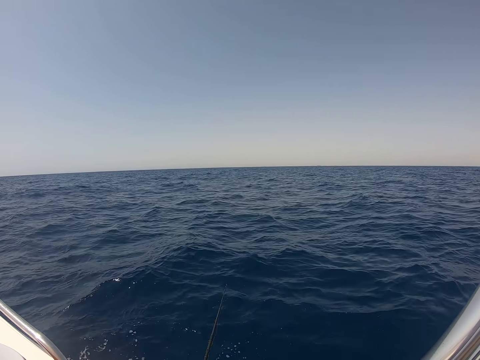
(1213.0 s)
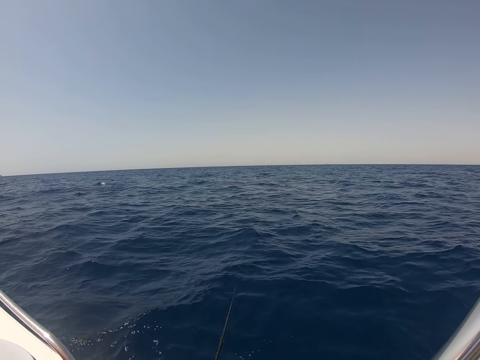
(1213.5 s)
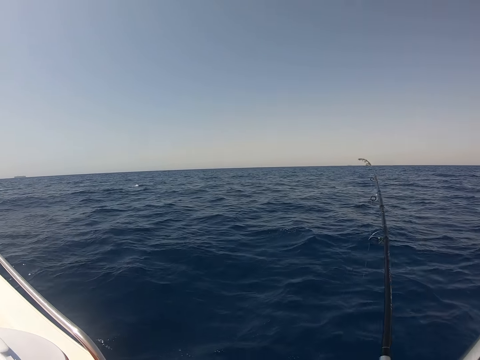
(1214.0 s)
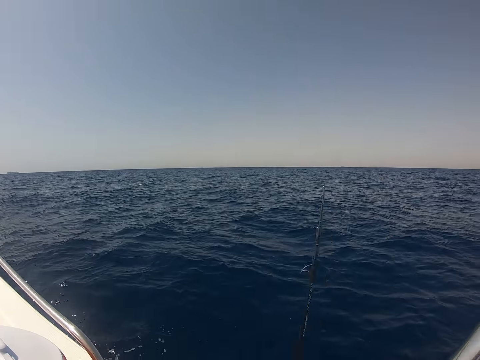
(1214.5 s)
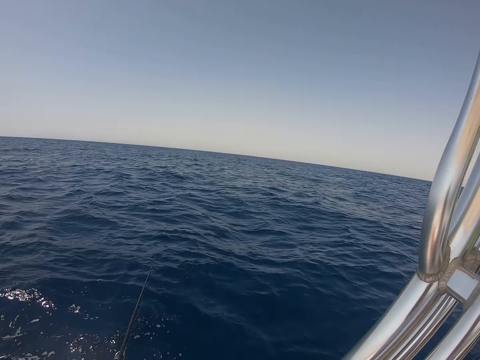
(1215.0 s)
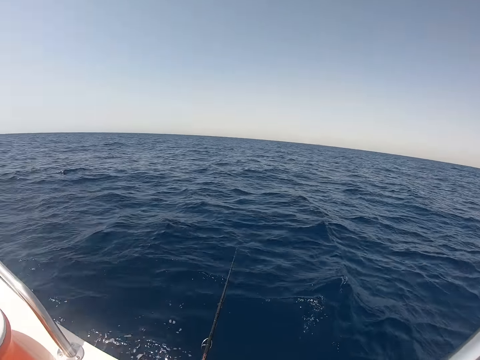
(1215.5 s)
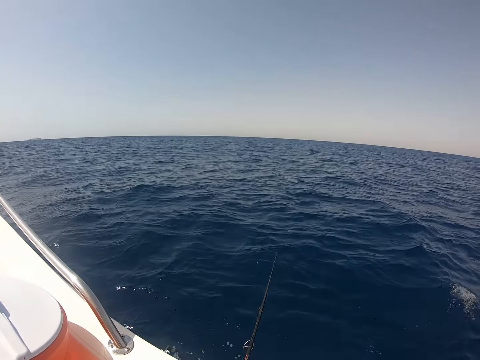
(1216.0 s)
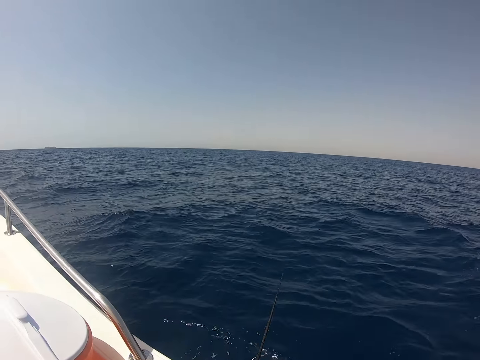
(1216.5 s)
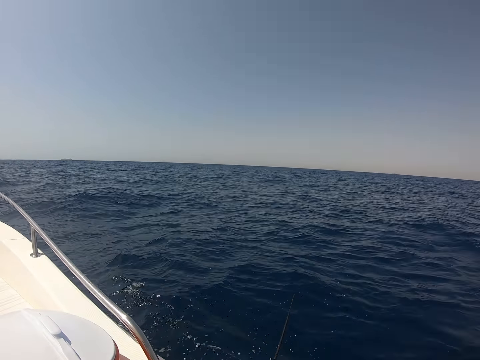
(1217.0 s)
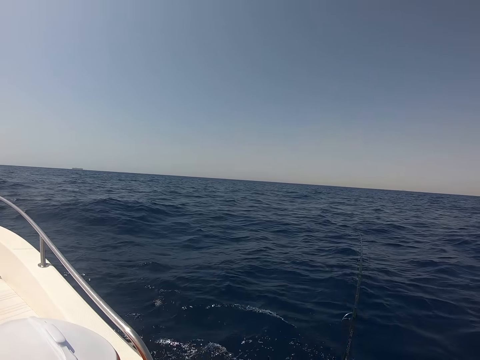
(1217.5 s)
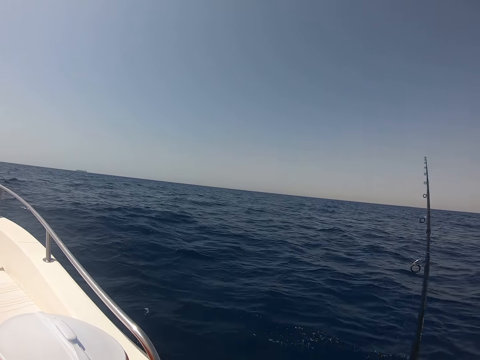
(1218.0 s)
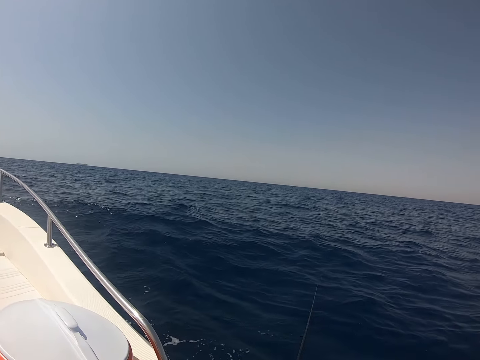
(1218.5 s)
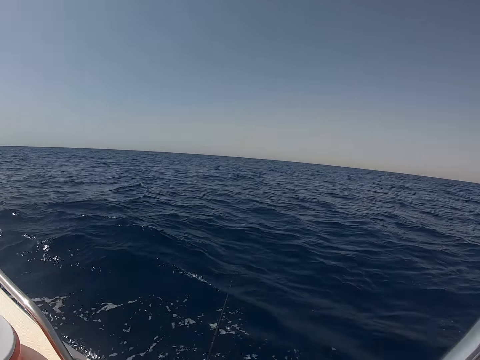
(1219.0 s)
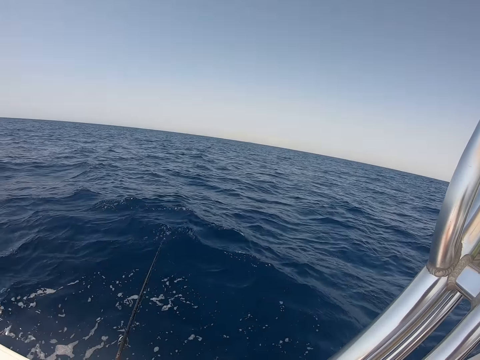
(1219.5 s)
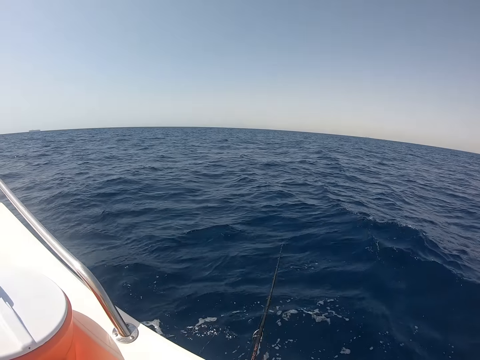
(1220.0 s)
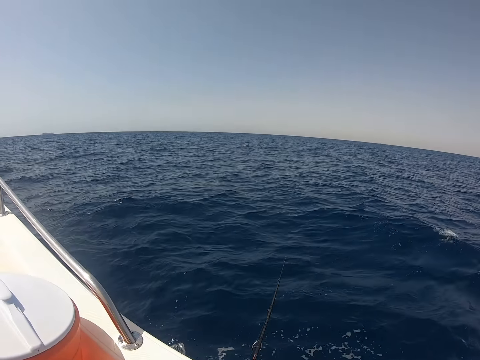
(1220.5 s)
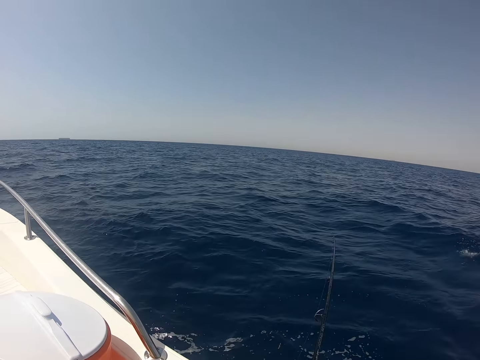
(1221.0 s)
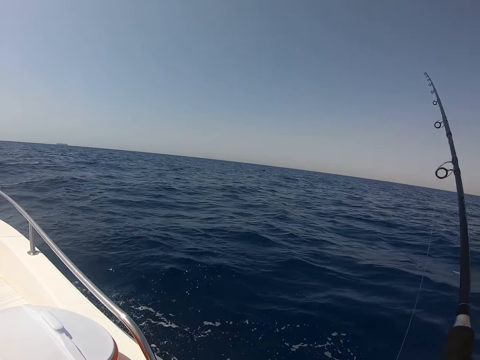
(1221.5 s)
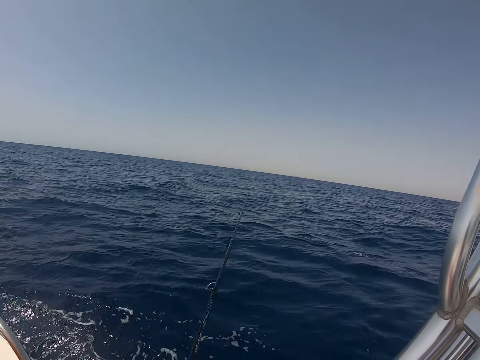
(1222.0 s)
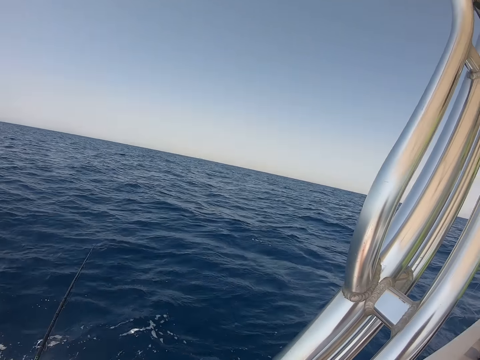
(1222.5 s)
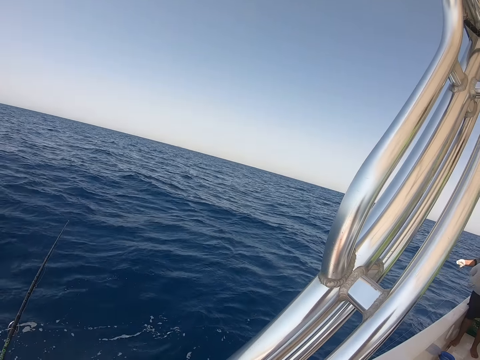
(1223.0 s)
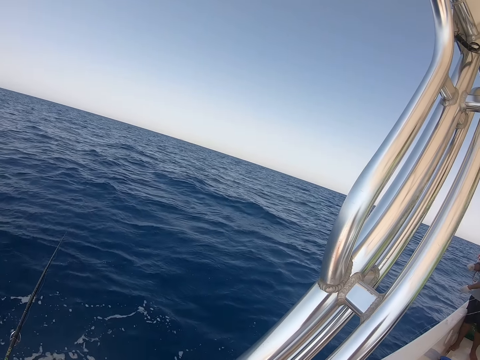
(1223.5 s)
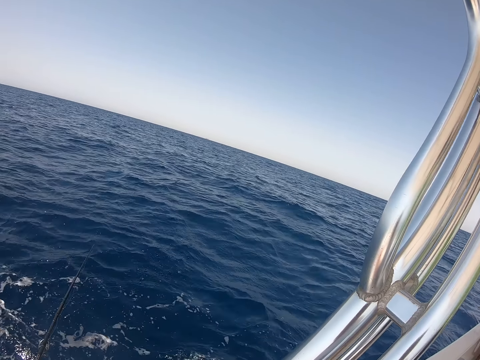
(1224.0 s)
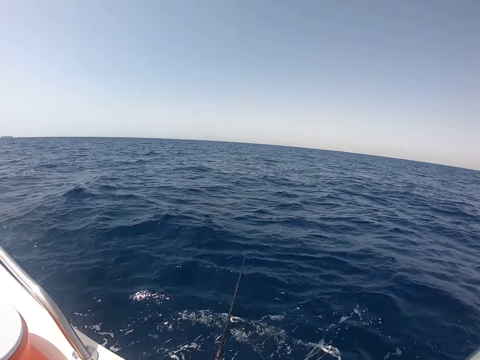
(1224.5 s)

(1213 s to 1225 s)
The camera wearer fishes with a fishing rod in the ocean.

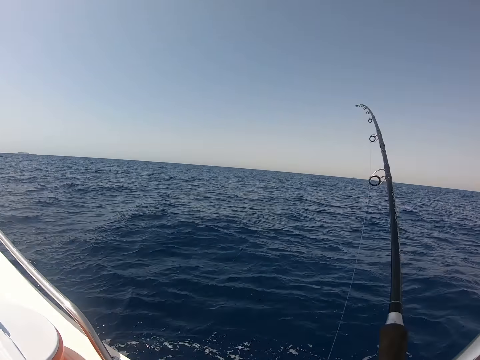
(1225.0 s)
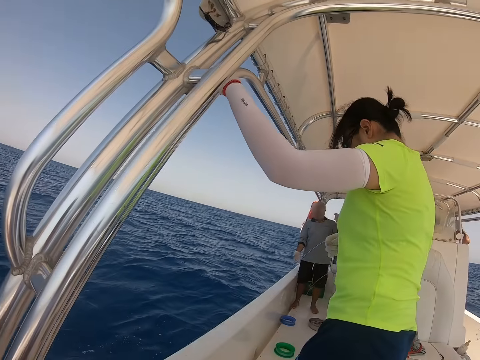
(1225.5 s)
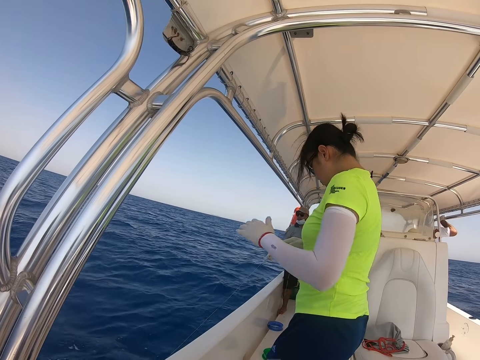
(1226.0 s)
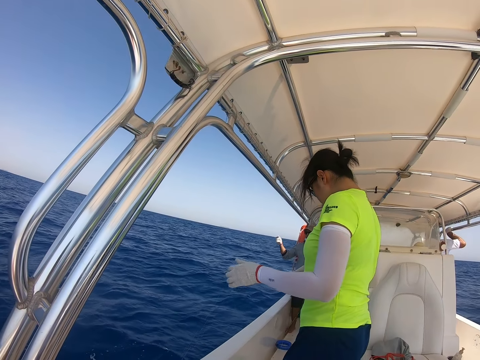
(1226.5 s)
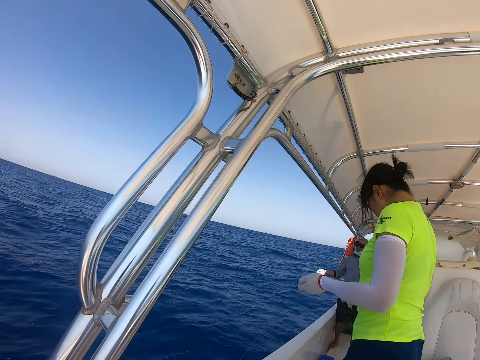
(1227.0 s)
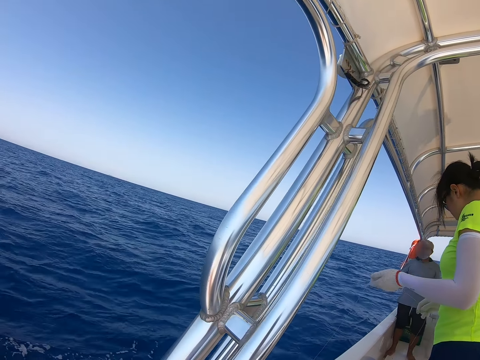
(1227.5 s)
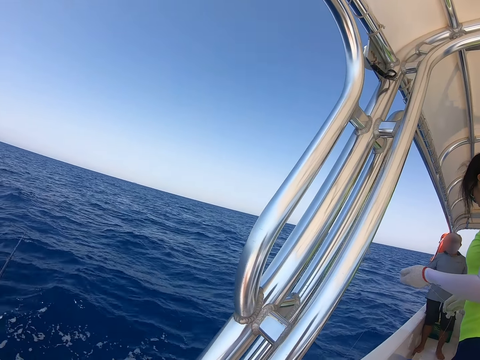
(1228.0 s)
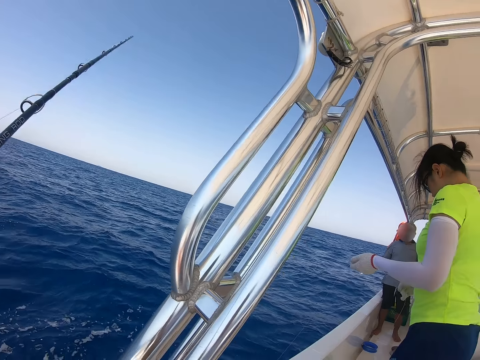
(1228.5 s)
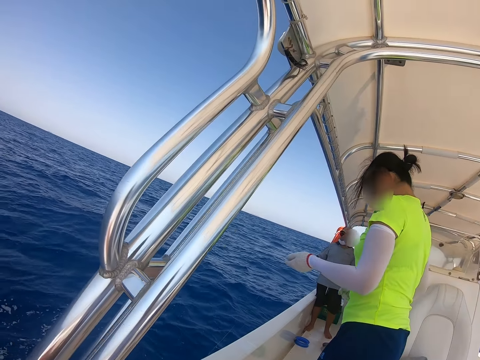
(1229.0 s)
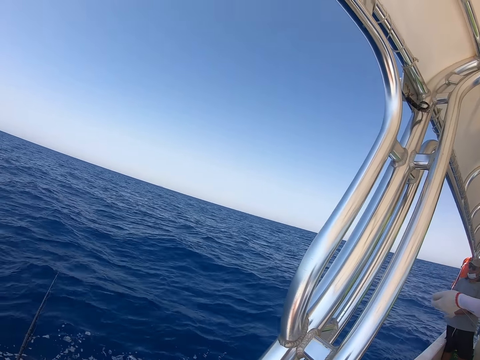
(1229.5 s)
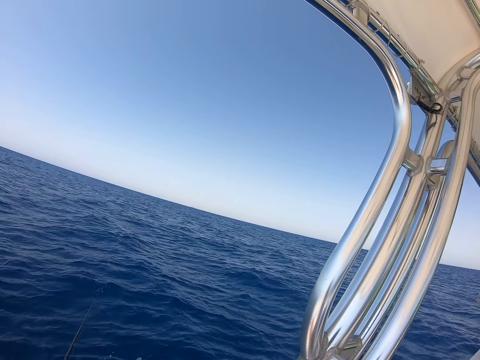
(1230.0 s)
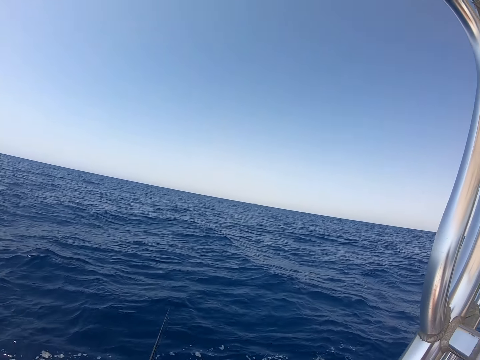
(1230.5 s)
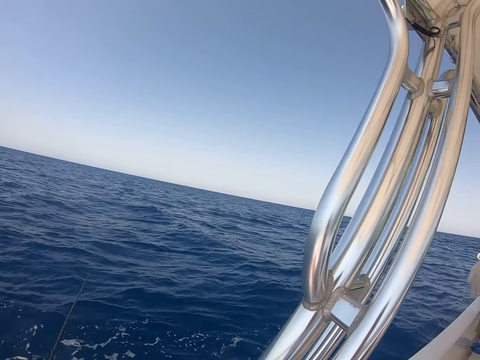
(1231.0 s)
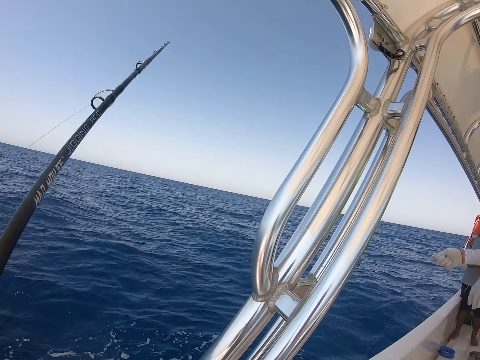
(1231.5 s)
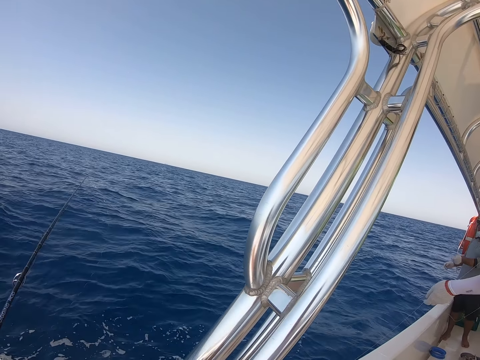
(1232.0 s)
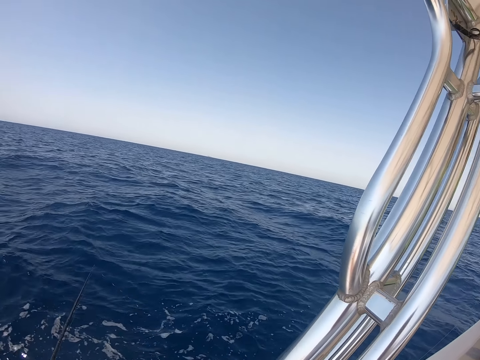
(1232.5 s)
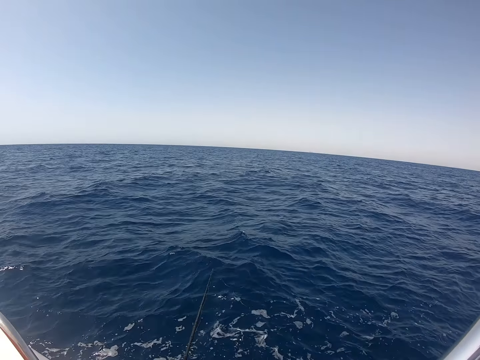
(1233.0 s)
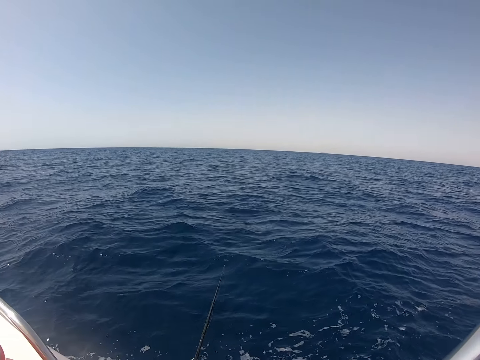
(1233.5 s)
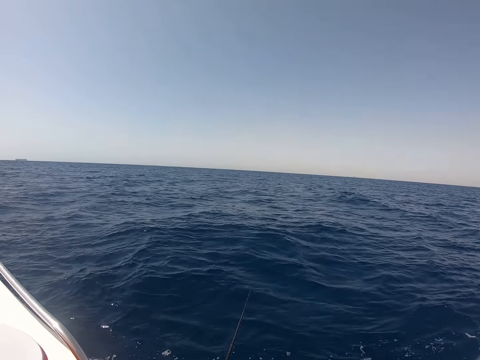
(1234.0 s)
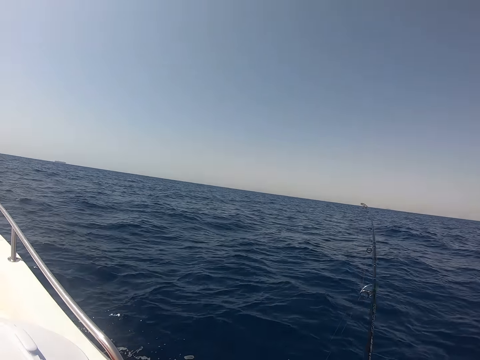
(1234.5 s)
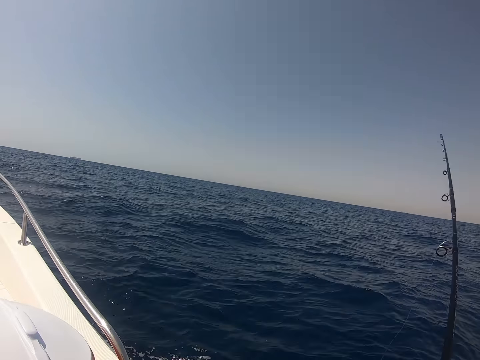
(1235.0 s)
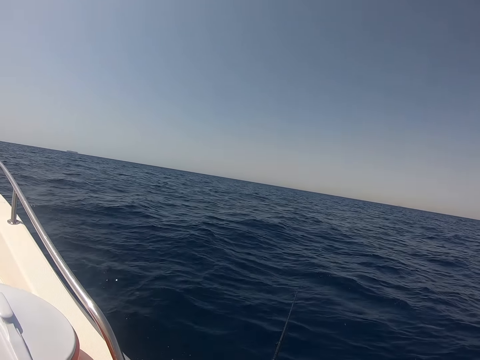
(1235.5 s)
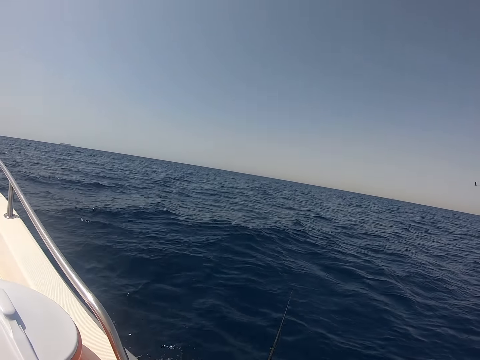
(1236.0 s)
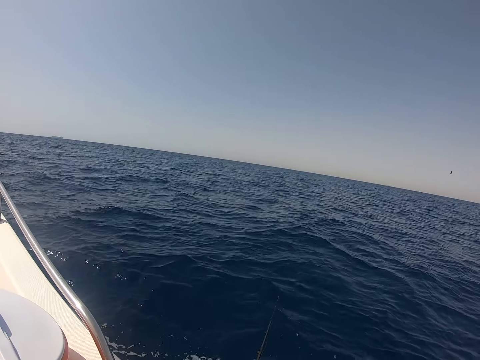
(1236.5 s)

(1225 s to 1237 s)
The camera wearer looks at a person. A man pulls the string. Another man pulls the string. The camera wearer fishes with a fishing rod in the ocean.

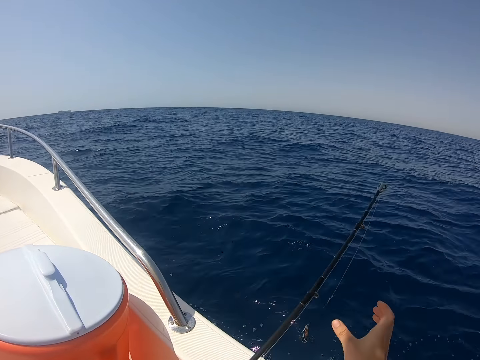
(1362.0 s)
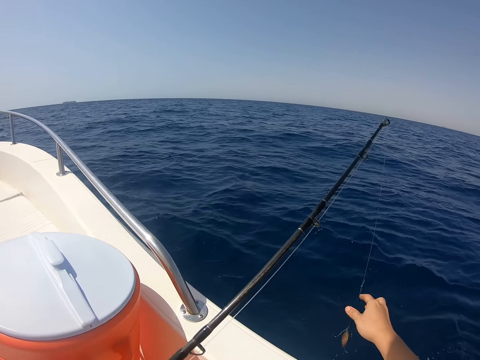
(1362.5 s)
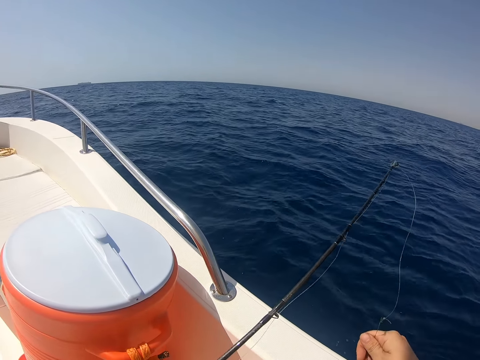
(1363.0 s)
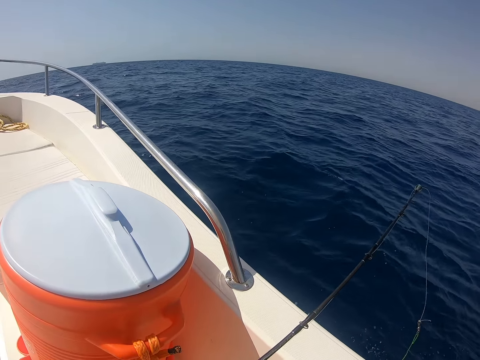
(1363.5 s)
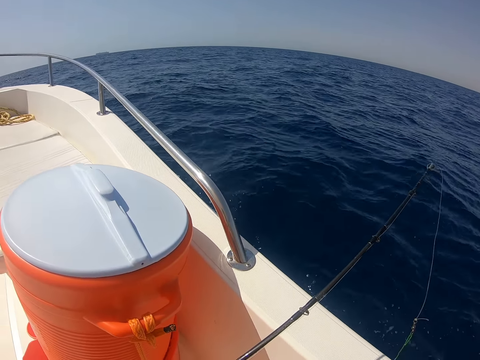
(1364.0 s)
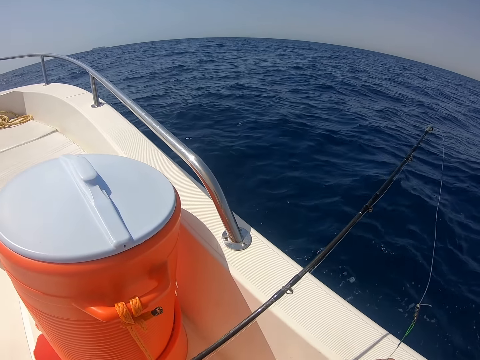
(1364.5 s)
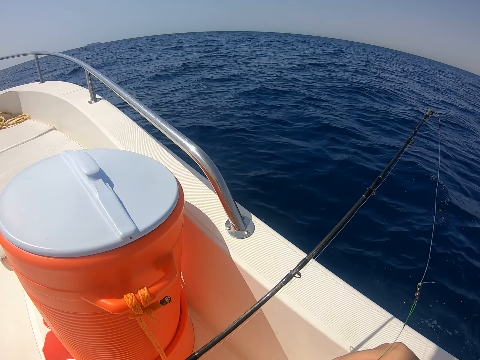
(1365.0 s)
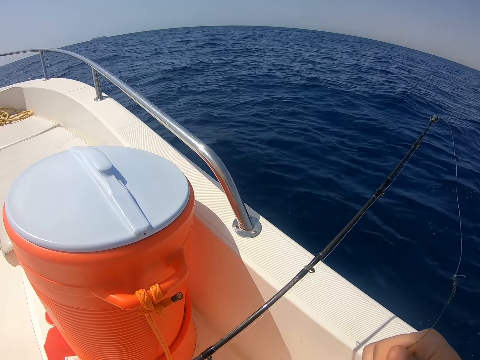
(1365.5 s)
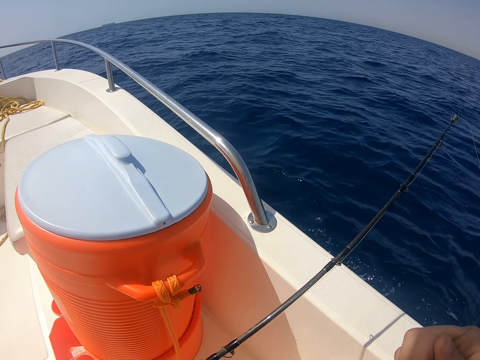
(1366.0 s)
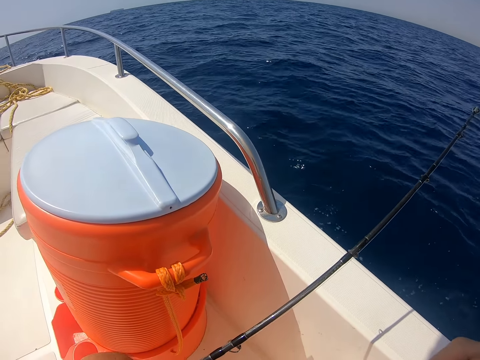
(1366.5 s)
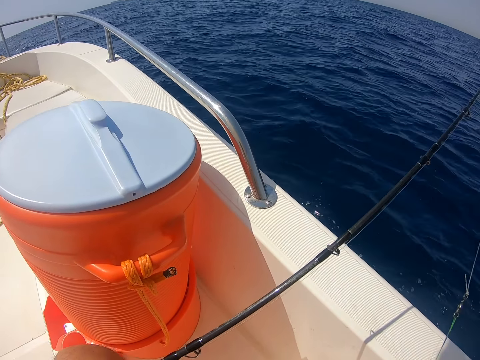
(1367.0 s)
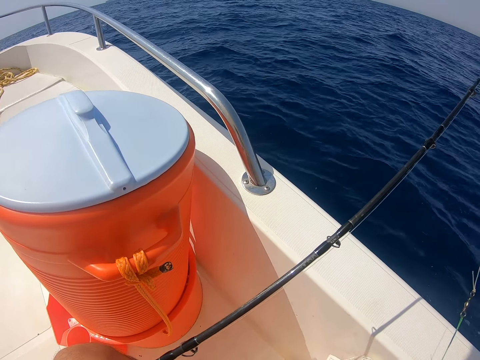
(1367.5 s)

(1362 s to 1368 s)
The camera wearer adjusts the hook.
